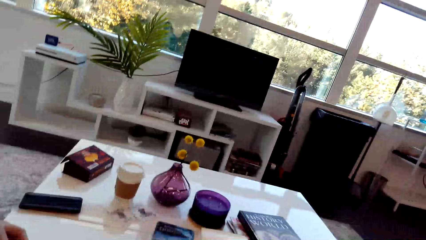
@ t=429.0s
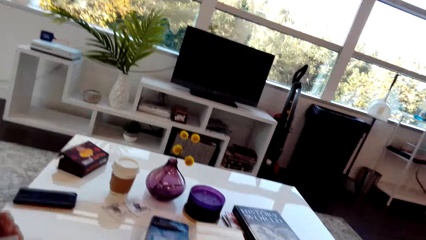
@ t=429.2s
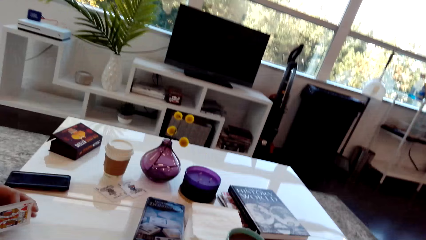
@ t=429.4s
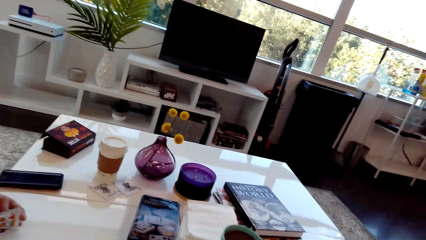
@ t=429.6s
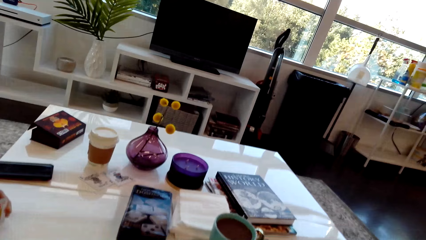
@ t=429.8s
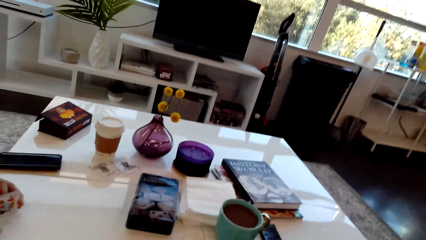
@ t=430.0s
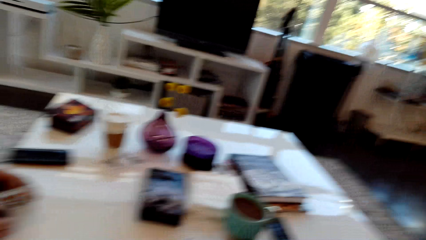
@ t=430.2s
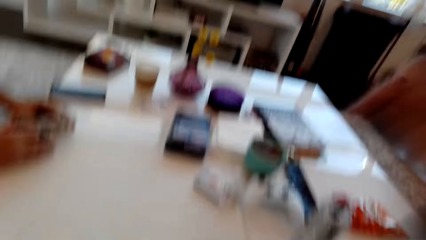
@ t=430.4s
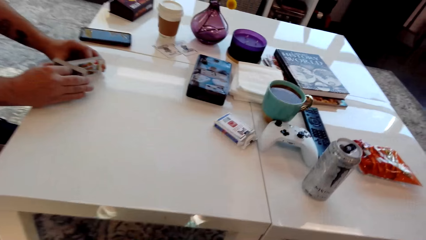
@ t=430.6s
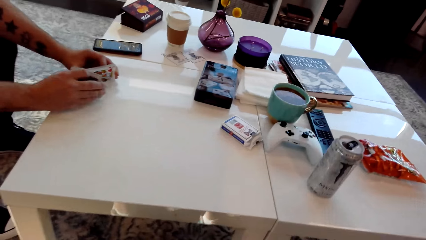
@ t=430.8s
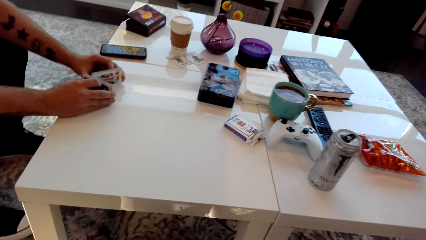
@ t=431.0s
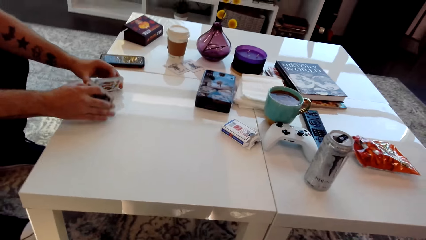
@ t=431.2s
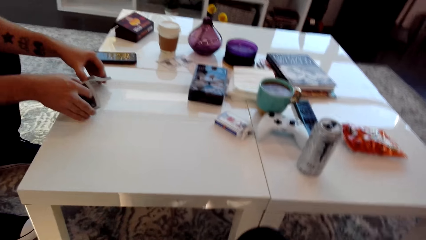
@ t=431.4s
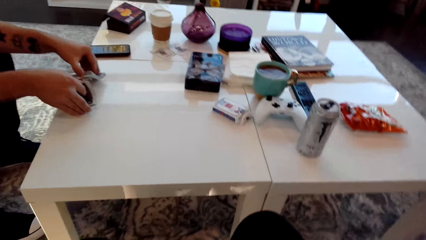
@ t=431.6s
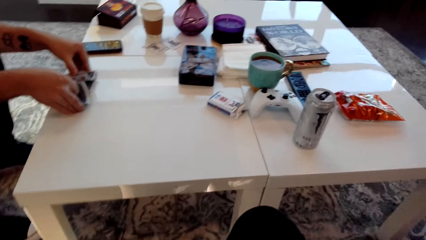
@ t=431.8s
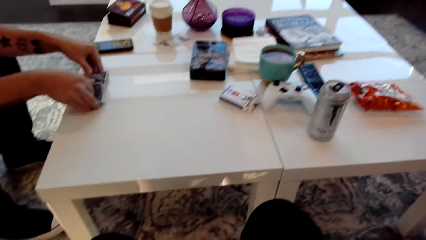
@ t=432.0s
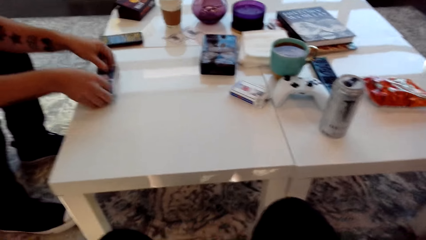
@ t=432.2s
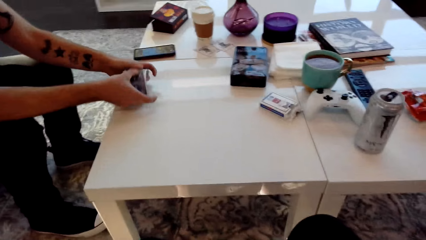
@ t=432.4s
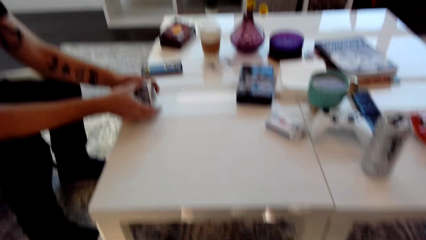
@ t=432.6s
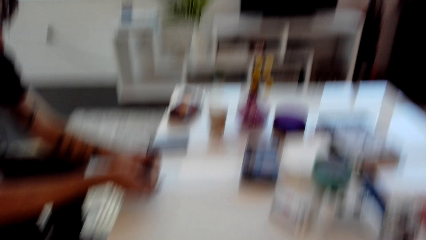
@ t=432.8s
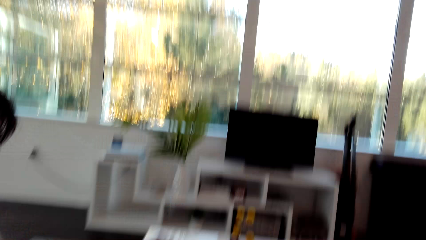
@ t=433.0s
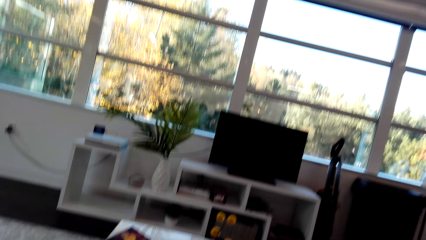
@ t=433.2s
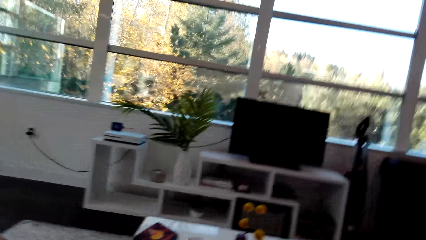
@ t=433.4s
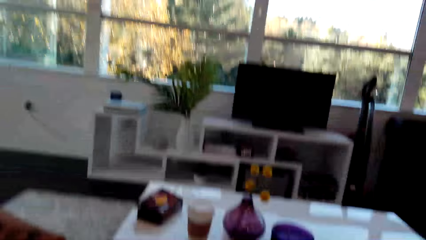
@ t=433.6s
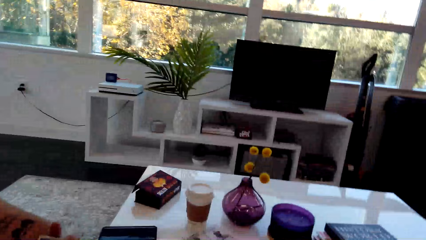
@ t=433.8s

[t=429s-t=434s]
A man shuffles the cards. The camera wearer speaks.

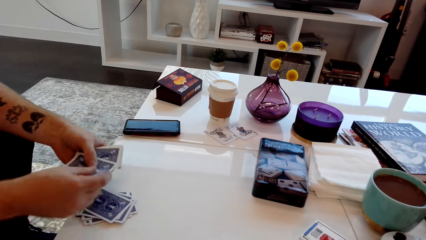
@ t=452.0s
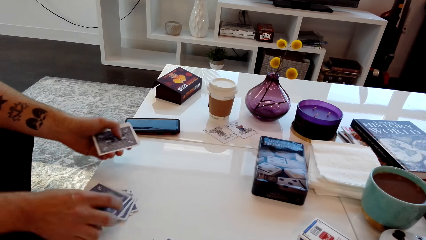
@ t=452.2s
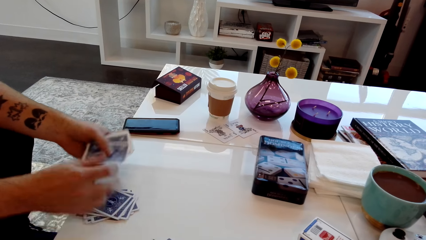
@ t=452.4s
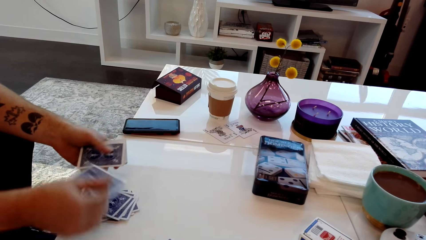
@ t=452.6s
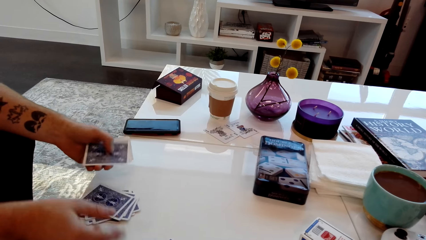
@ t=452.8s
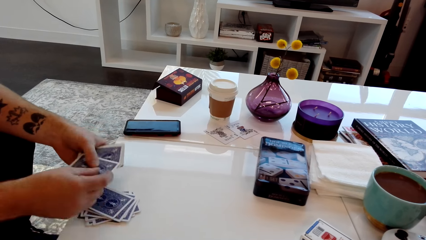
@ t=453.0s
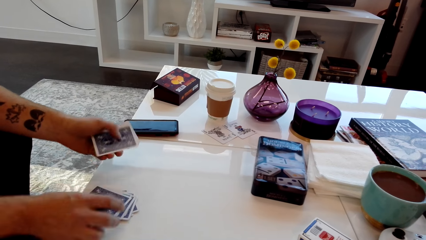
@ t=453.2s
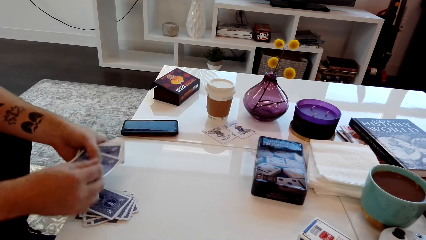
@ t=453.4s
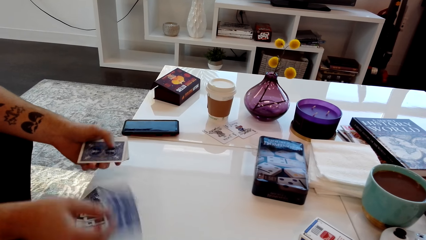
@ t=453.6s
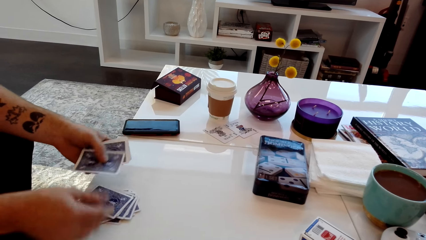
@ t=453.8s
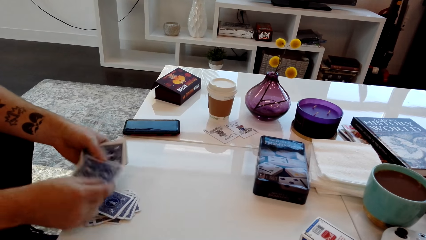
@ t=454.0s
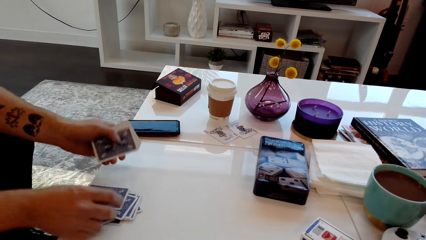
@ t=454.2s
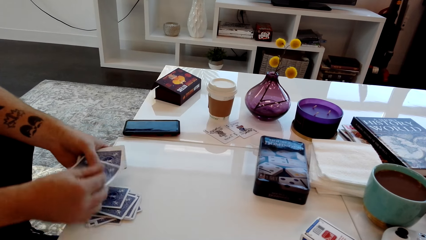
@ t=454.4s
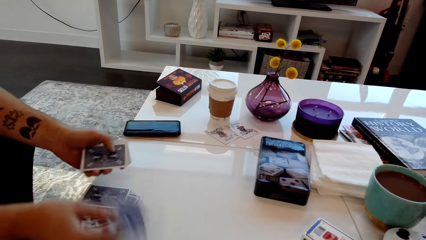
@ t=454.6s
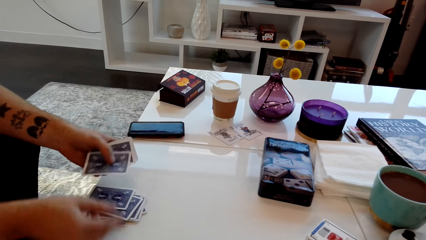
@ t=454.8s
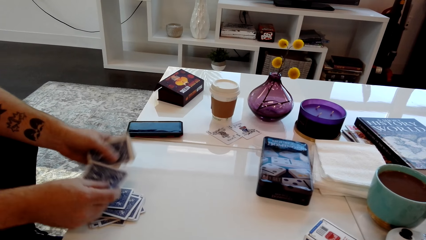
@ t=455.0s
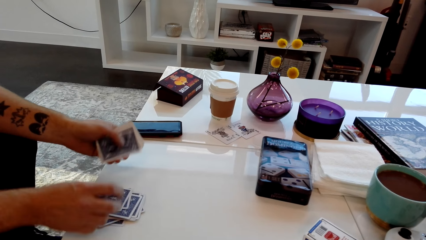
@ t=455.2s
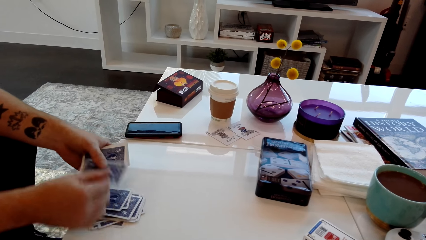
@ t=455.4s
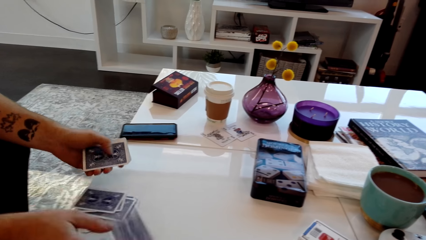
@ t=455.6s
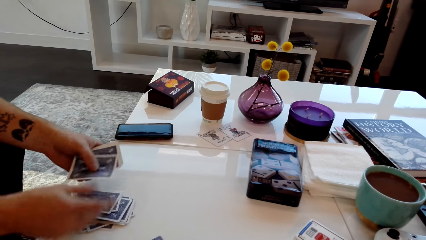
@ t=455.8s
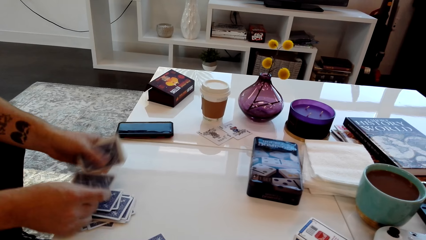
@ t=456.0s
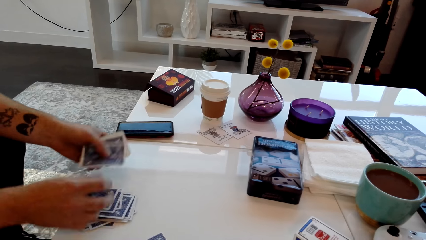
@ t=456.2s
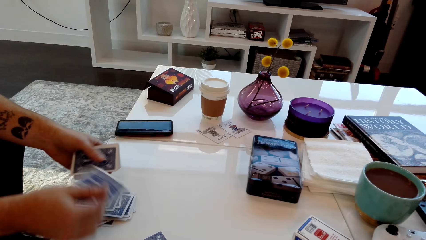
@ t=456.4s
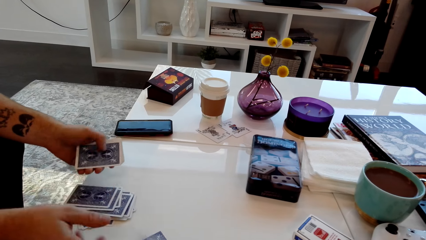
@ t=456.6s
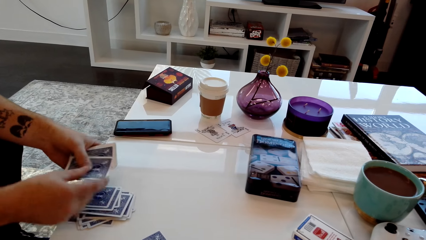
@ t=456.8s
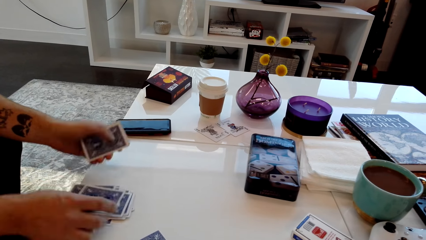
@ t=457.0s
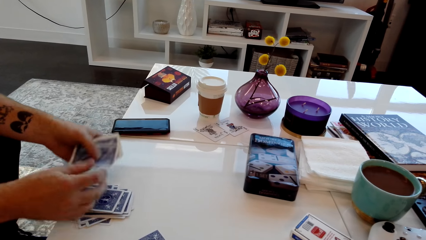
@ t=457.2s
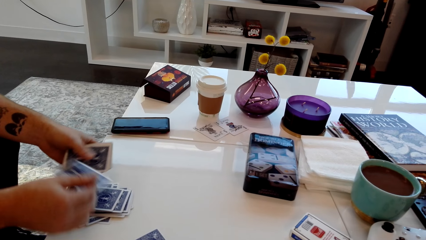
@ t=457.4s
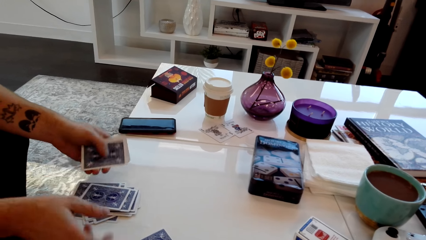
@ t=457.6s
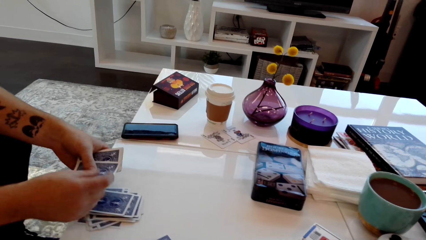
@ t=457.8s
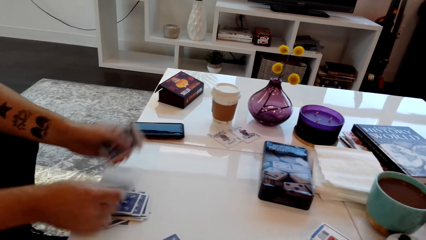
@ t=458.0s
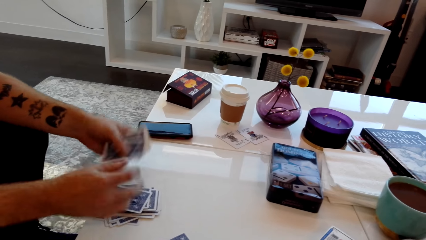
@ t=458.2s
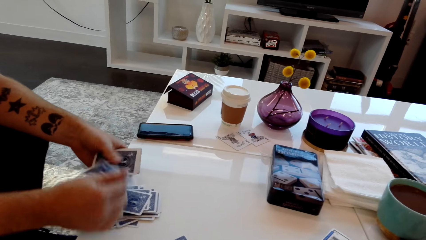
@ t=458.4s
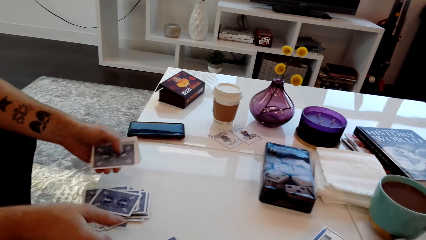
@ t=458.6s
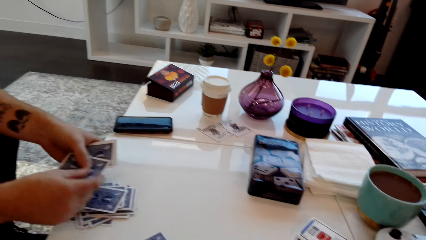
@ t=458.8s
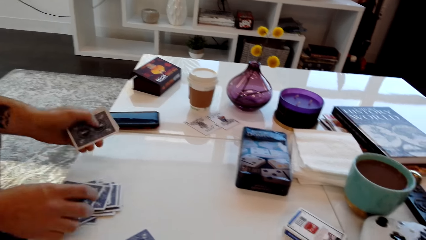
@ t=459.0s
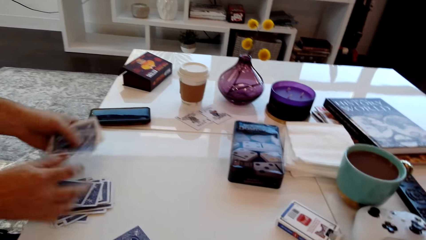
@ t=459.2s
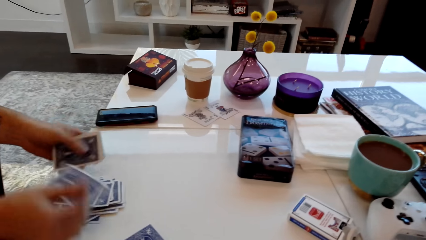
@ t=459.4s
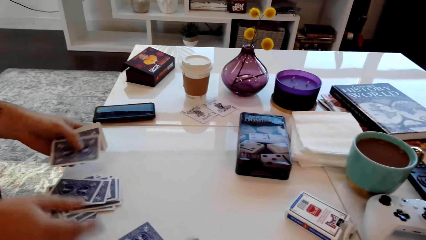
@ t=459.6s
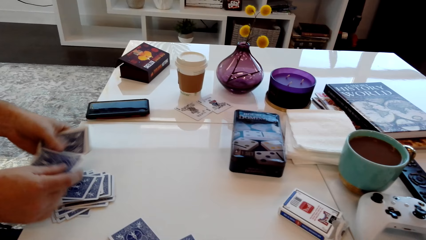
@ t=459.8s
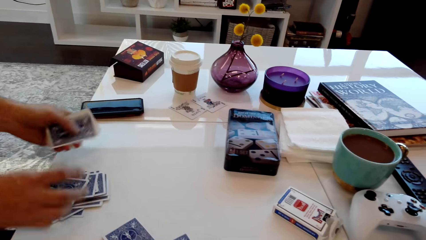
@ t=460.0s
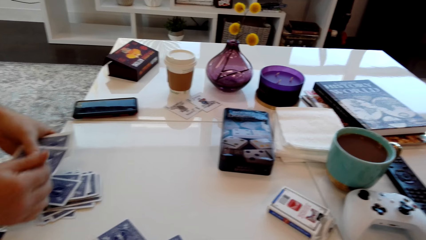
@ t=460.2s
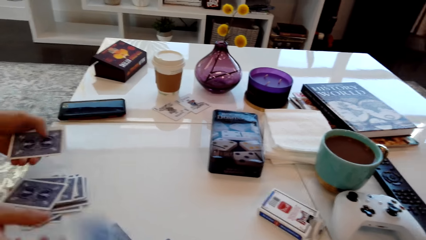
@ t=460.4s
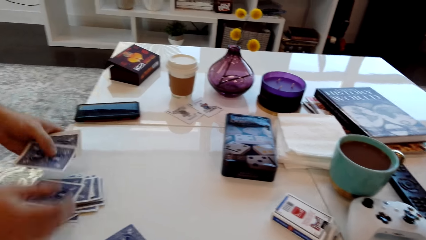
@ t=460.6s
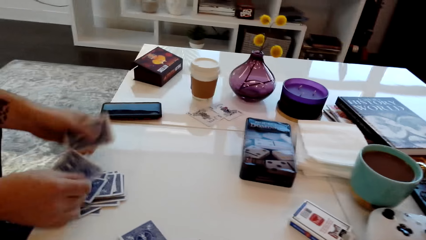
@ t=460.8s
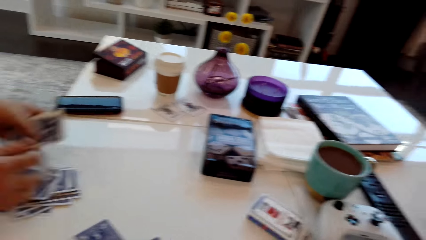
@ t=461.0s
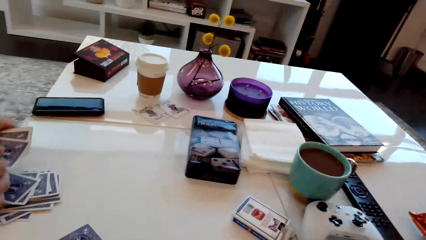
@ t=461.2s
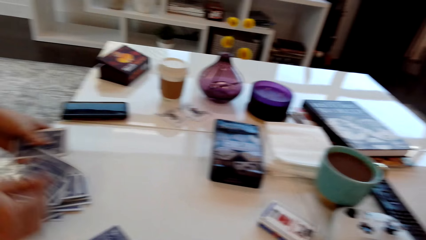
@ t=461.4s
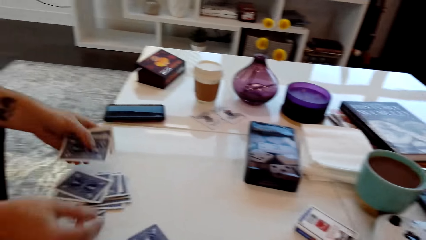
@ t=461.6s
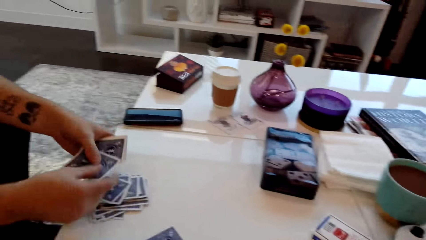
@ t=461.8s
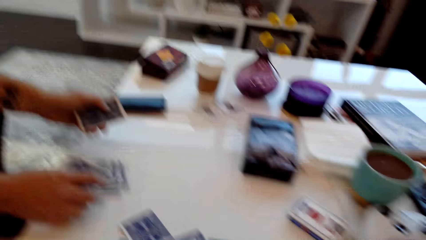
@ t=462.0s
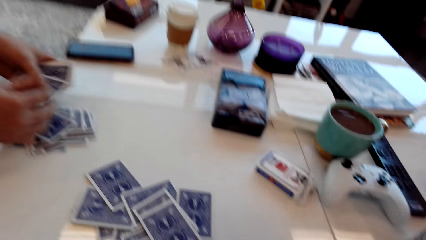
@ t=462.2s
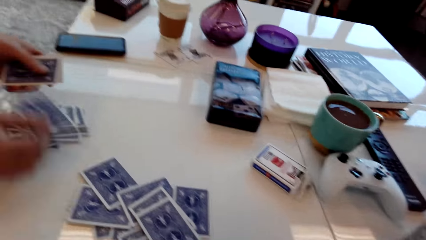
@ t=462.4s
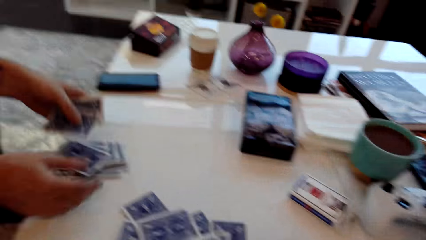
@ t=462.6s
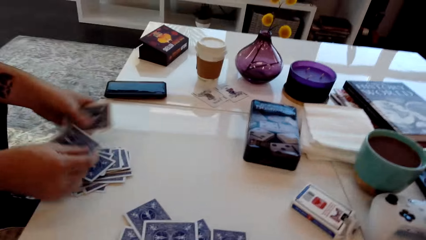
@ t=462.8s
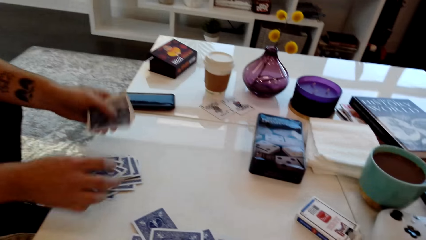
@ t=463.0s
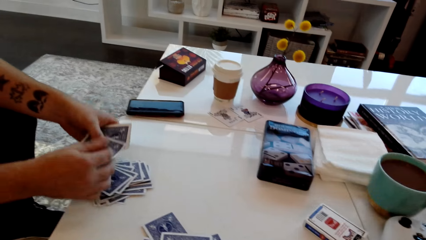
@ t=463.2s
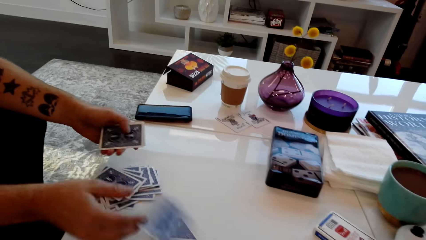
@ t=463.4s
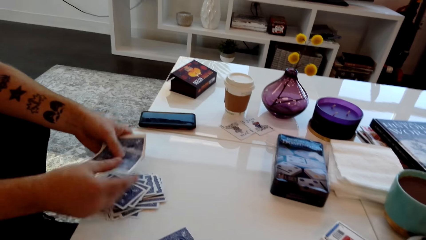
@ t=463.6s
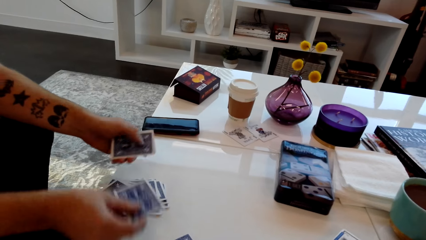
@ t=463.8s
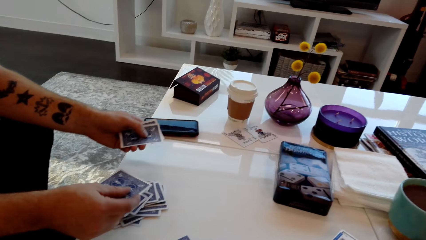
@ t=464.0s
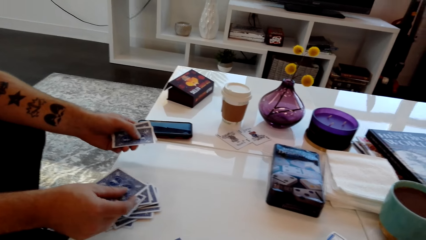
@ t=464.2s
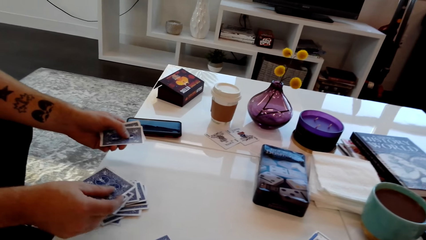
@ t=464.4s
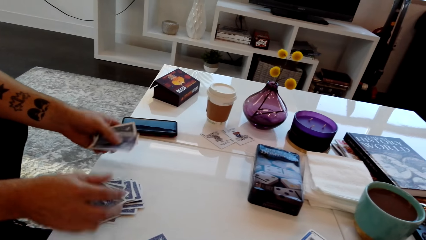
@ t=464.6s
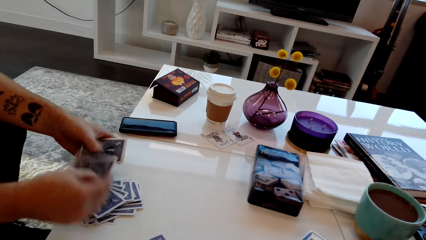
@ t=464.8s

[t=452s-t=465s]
The camera wearer speaks.
